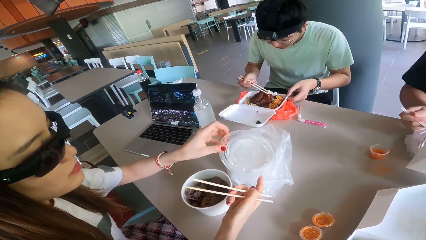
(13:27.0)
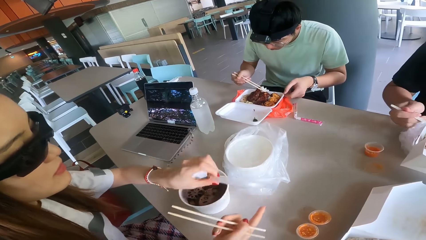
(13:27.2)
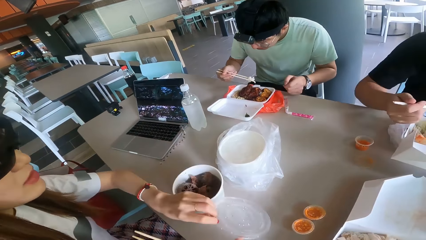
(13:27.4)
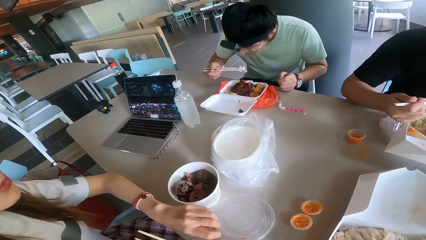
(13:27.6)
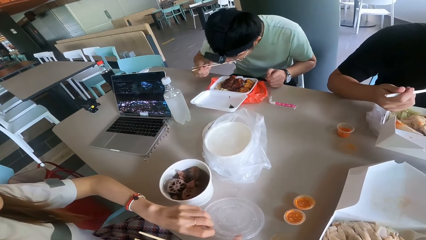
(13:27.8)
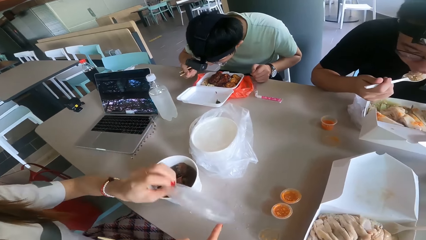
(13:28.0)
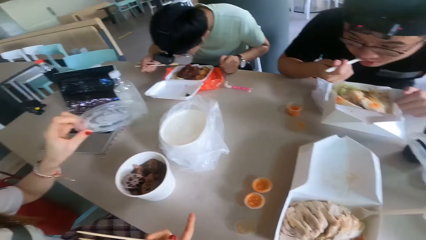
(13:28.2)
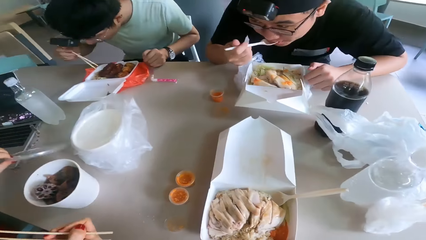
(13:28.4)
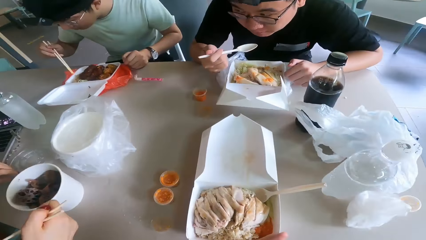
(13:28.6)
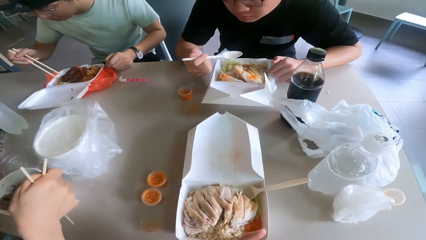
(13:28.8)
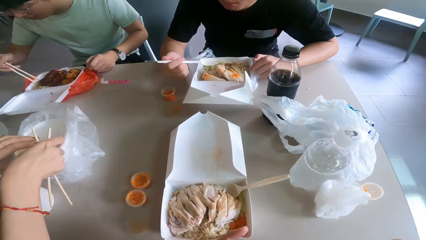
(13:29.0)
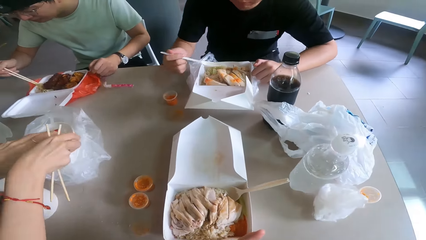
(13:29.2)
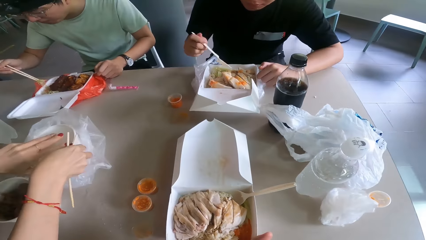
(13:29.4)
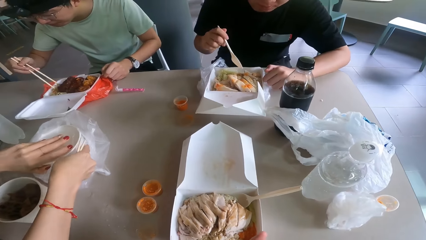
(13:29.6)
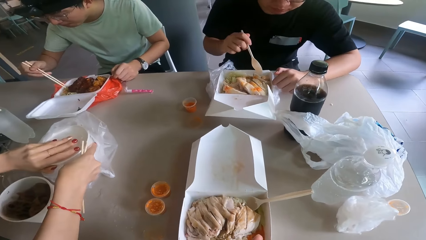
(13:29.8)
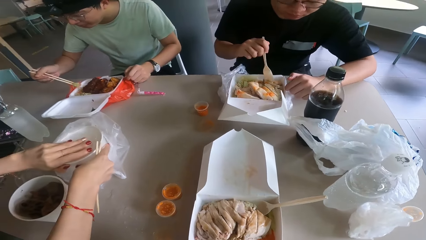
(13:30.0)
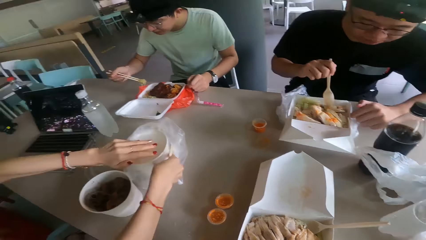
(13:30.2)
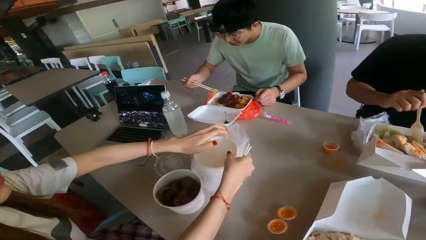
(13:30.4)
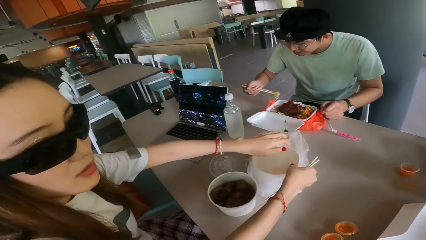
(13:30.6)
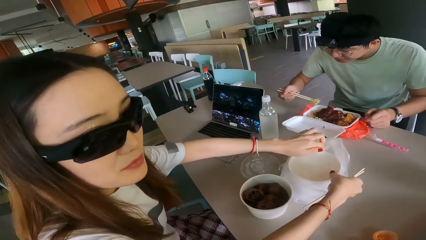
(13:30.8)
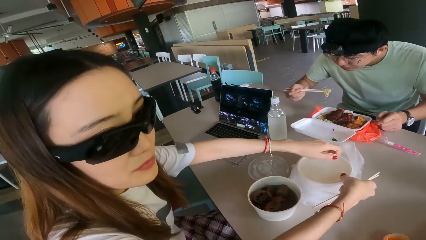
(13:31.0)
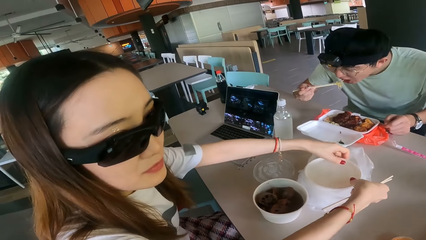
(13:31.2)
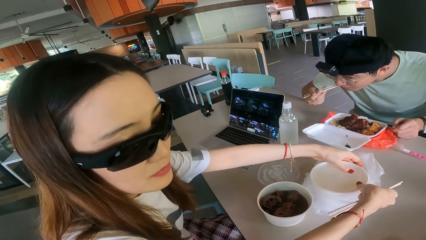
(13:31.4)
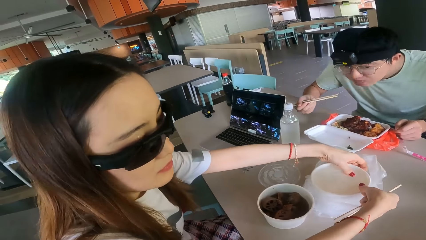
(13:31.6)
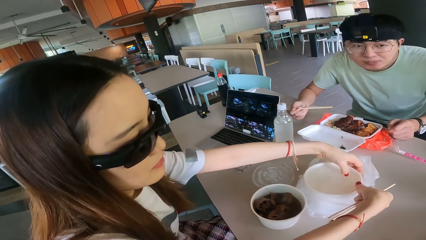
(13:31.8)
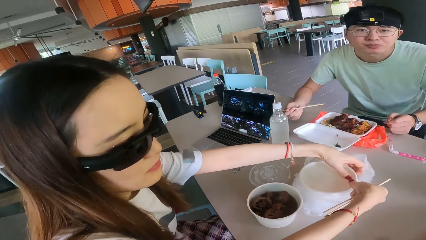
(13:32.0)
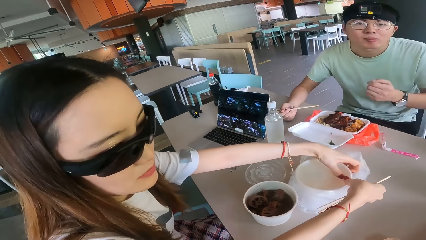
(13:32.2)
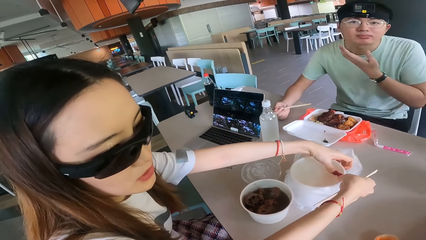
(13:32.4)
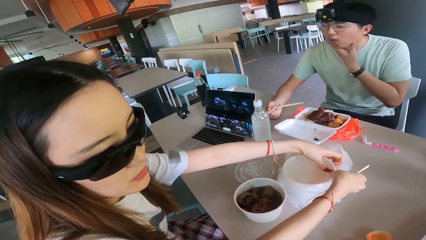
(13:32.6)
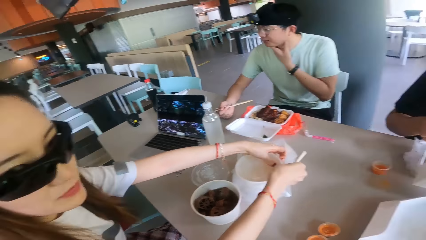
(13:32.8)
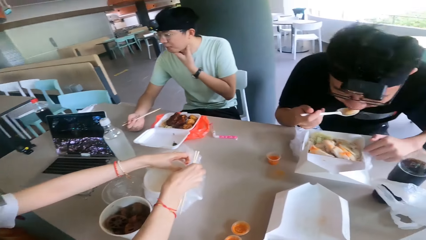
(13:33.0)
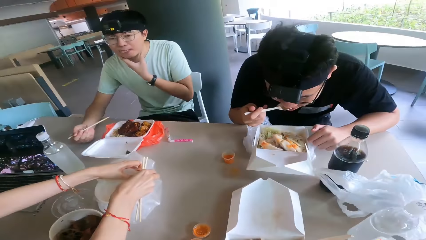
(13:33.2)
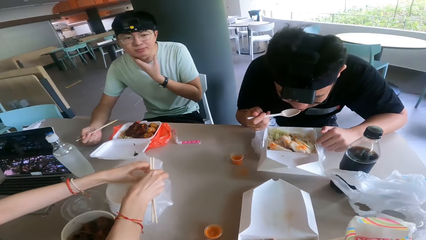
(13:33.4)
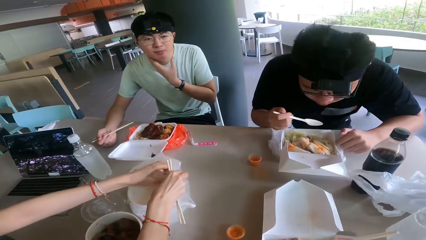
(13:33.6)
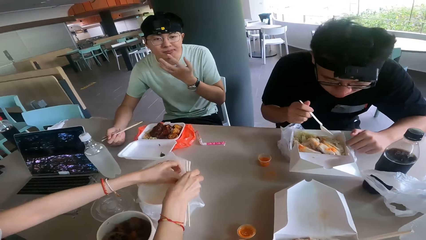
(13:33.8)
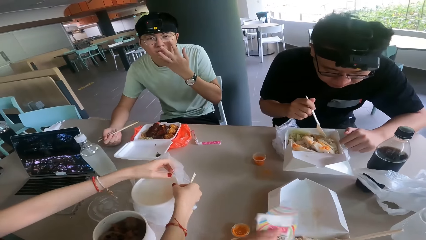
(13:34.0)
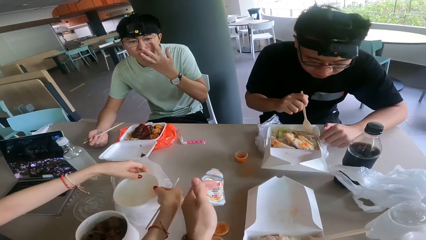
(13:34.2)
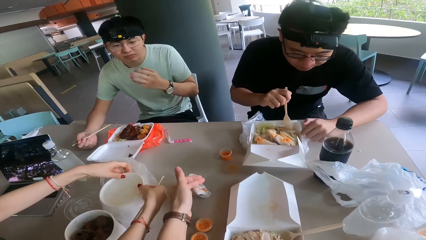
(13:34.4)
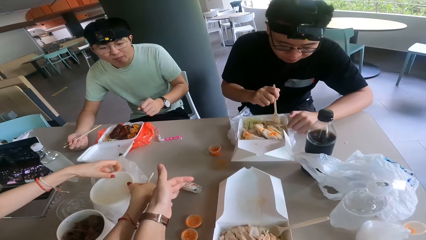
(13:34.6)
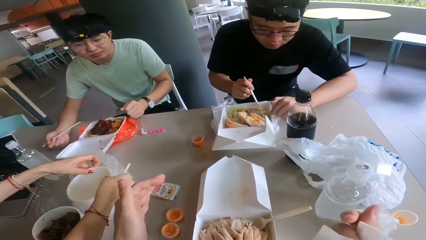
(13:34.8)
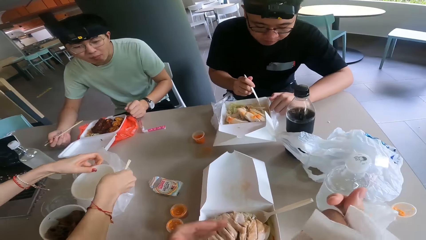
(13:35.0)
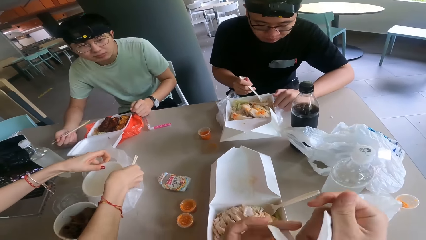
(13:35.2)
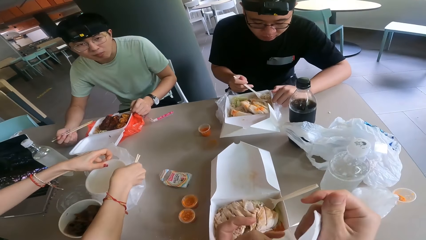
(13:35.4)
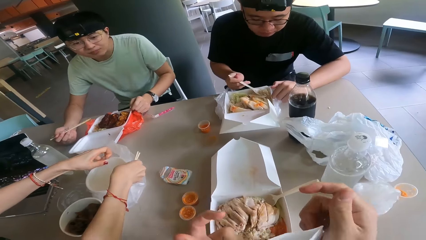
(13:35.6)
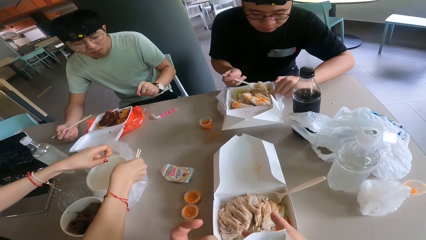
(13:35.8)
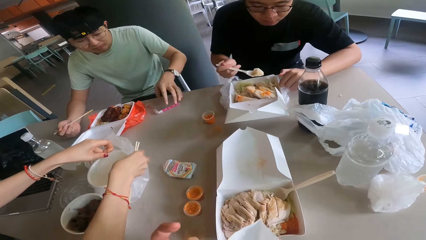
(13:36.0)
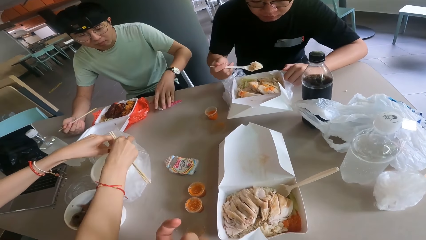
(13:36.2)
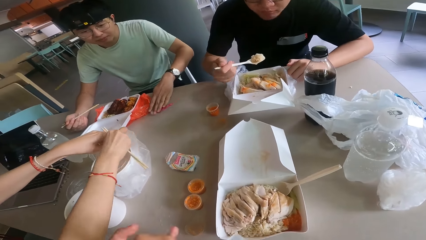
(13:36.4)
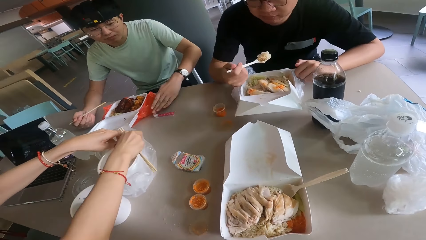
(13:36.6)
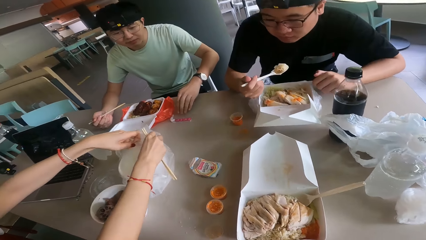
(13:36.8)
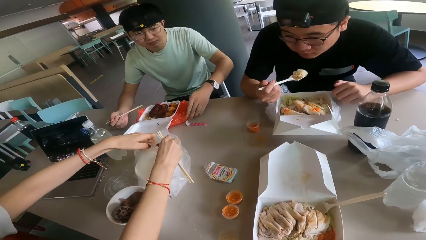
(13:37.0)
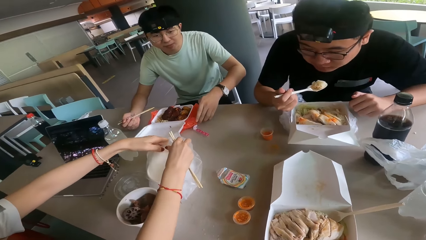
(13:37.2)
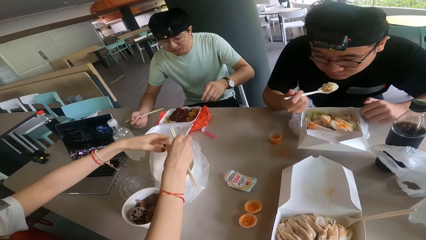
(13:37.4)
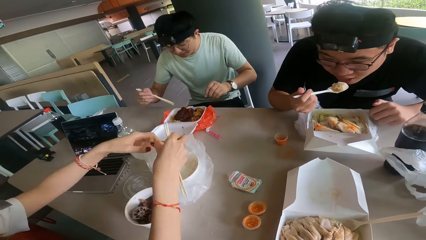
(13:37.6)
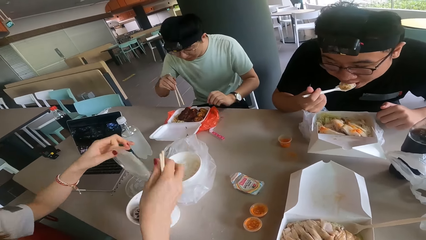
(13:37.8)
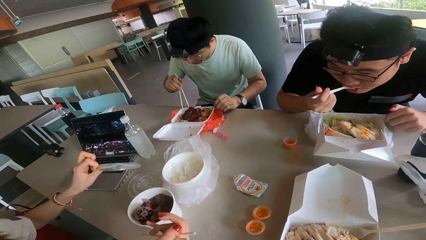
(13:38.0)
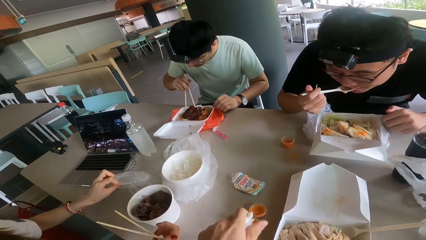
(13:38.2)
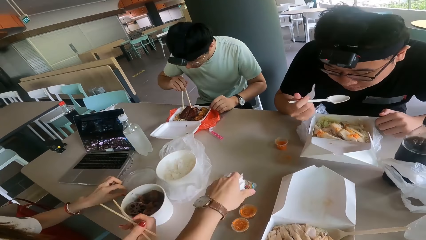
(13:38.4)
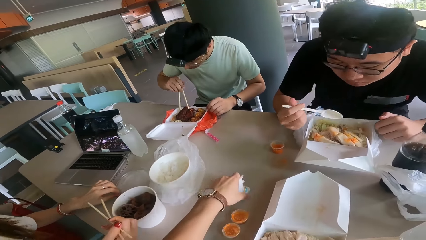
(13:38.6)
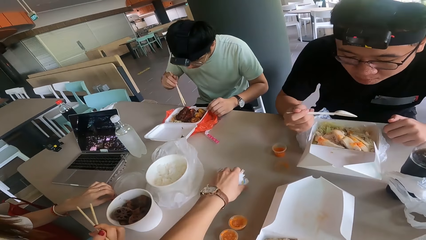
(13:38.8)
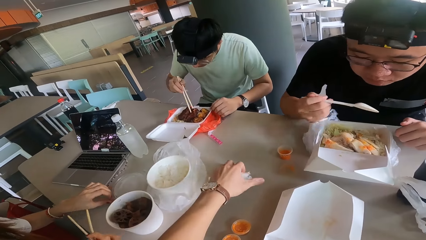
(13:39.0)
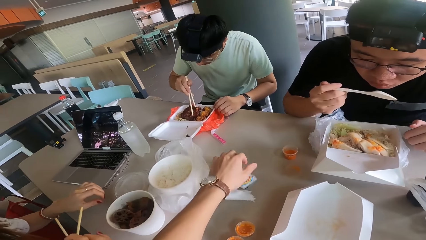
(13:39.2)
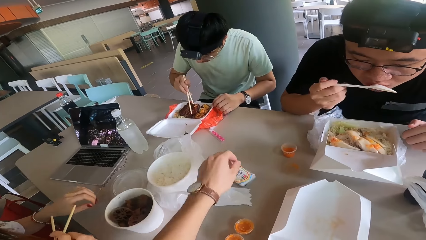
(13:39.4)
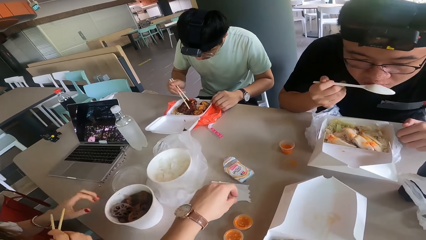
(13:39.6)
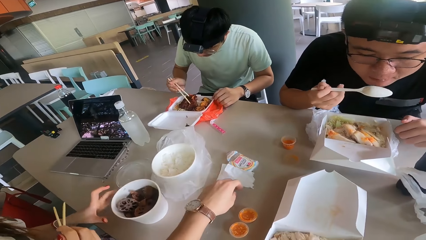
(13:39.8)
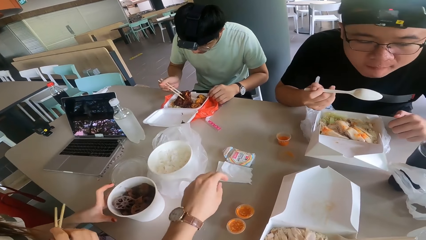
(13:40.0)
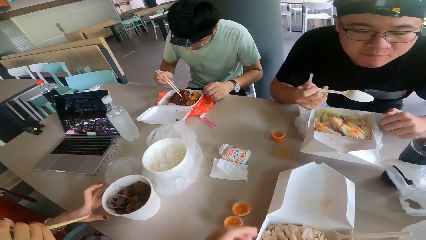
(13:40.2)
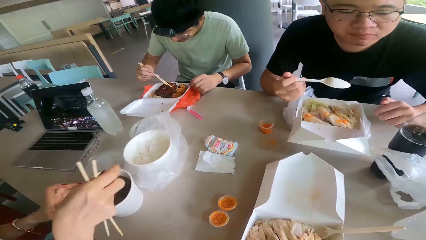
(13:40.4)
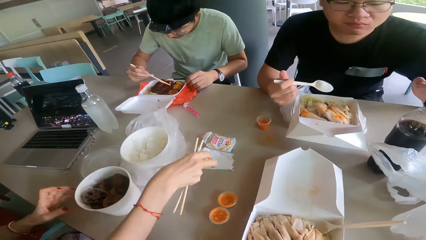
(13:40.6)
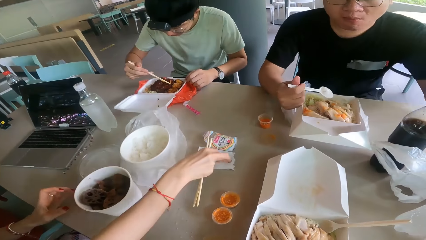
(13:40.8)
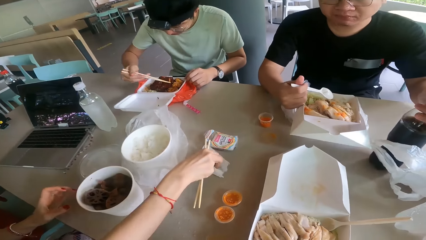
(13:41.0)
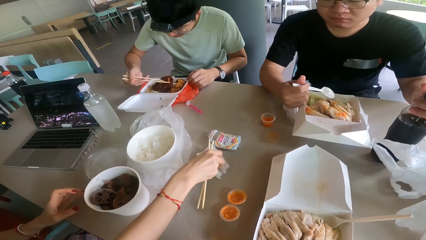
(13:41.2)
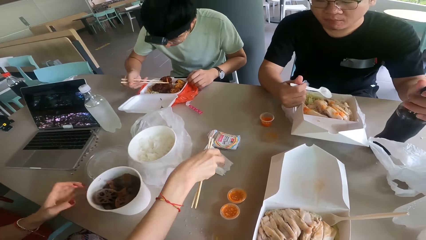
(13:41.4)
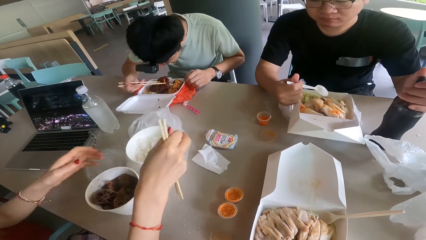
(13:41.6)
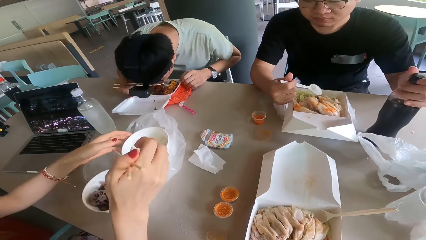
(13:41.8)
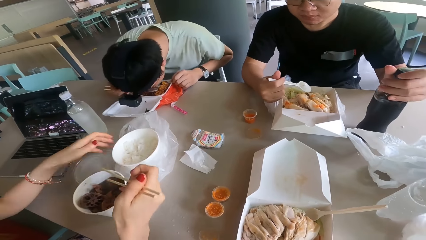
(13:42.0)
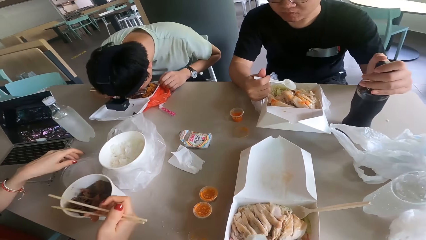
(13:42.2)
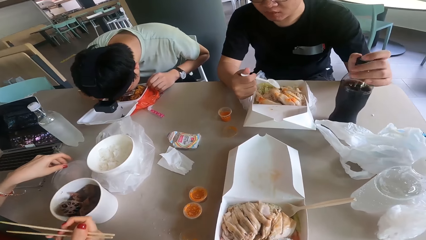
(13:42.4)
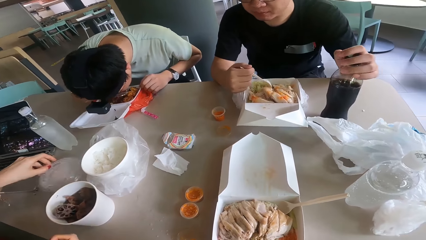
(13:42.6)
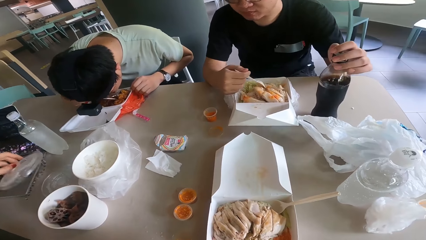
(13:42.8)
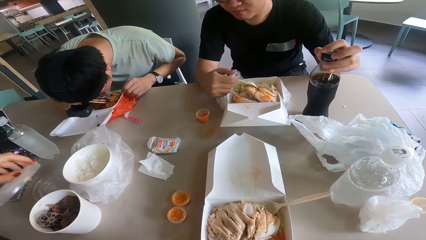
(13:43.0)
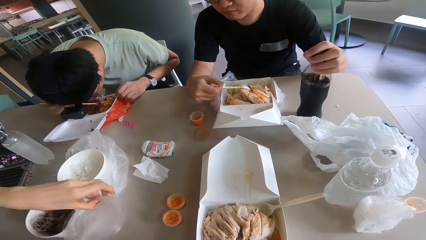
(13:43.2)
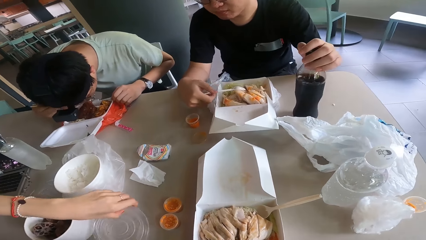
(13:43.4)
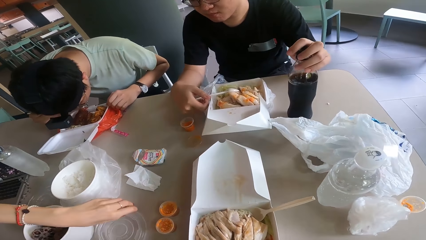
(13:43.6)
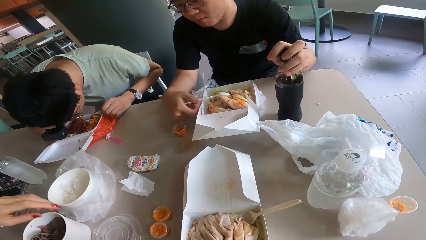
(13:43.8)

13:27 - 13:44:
A person holds the lid. The camera wearer opens a packed food. They put the sachet on the table. The person holds the lid. The person holds the tissue. The person picks a serviette from the table.
